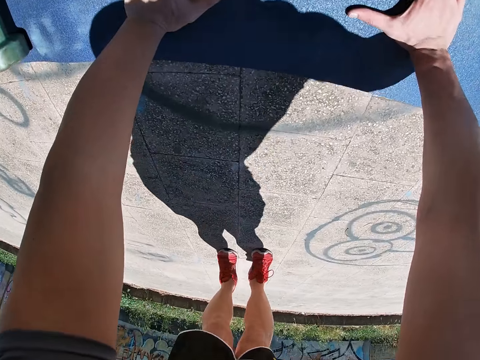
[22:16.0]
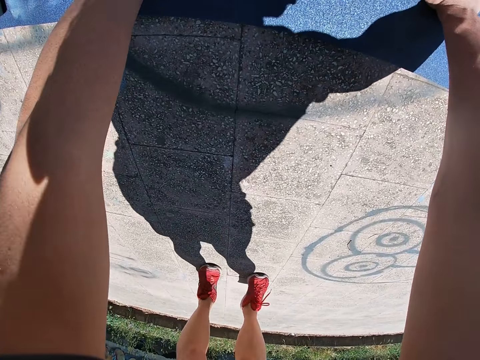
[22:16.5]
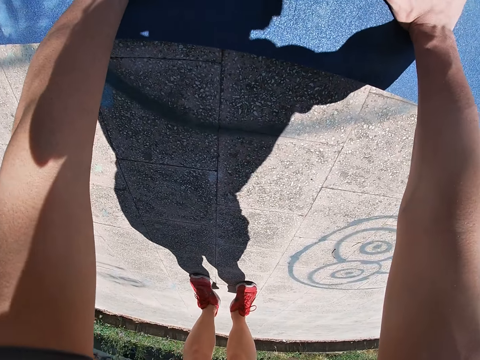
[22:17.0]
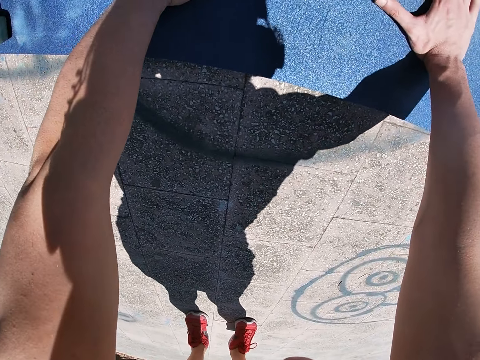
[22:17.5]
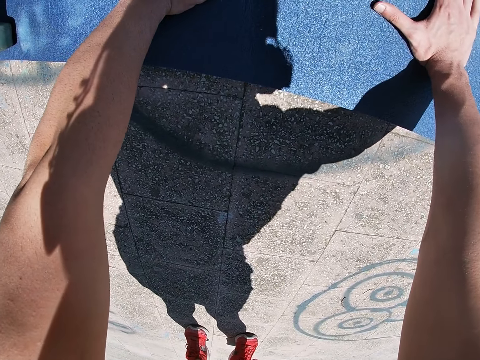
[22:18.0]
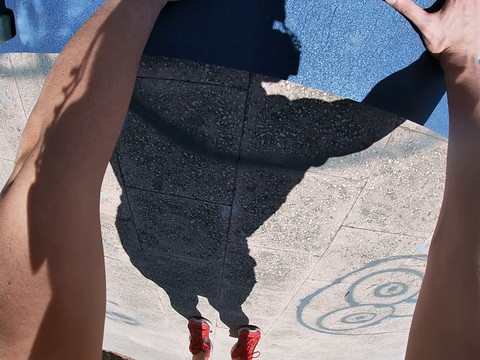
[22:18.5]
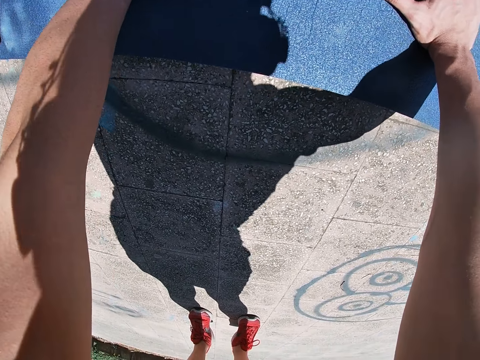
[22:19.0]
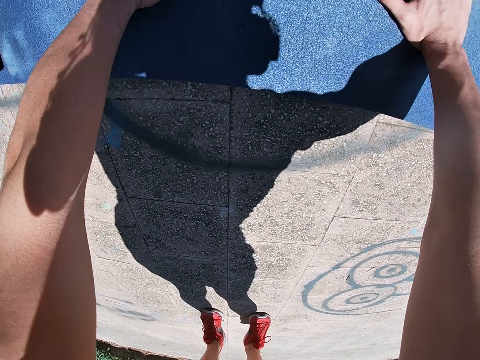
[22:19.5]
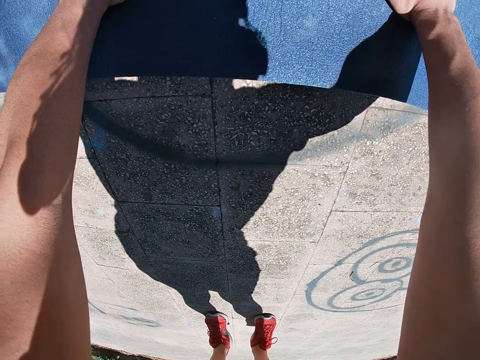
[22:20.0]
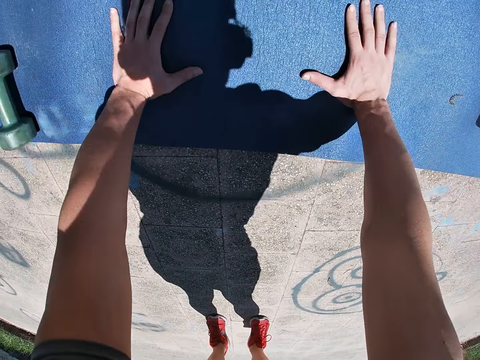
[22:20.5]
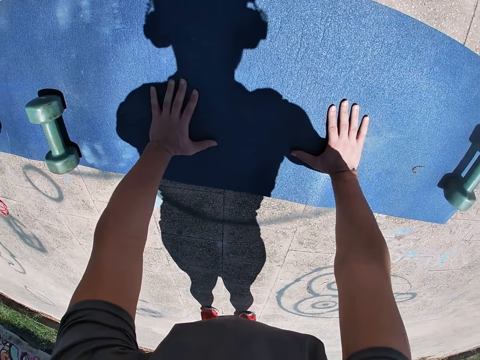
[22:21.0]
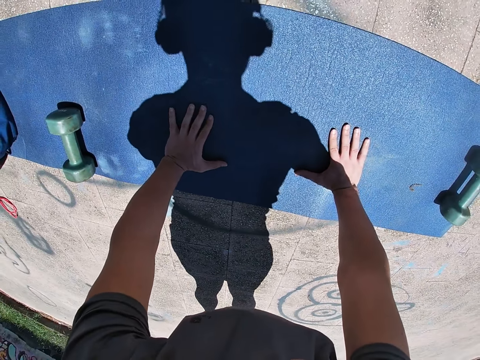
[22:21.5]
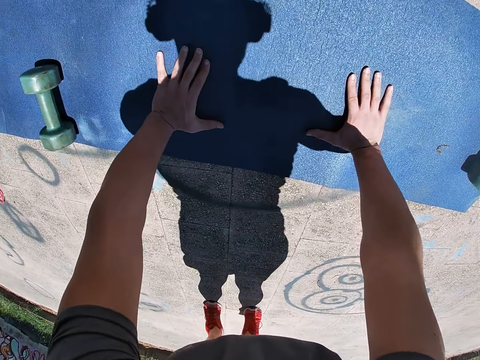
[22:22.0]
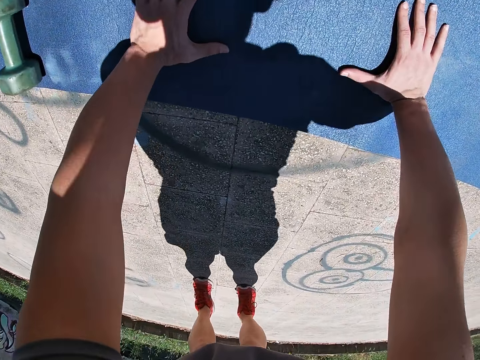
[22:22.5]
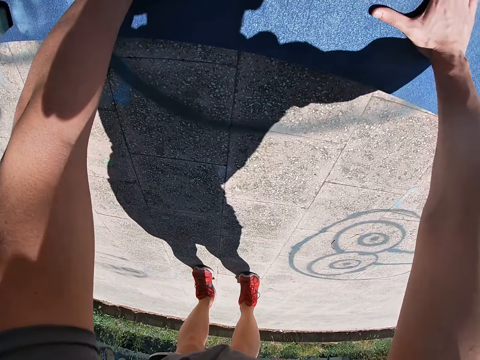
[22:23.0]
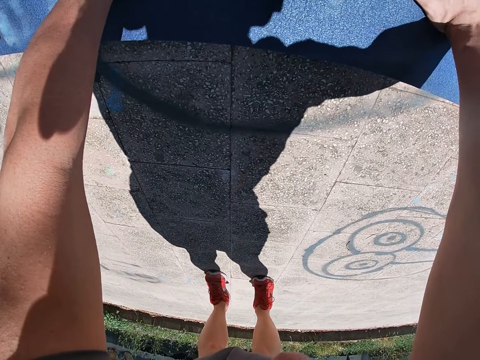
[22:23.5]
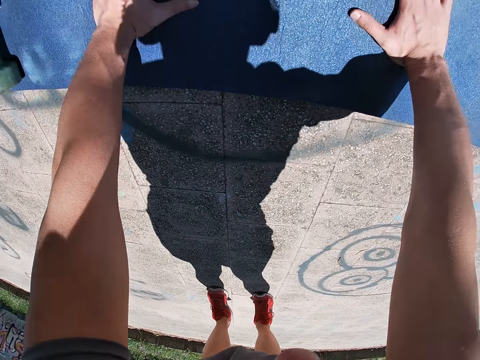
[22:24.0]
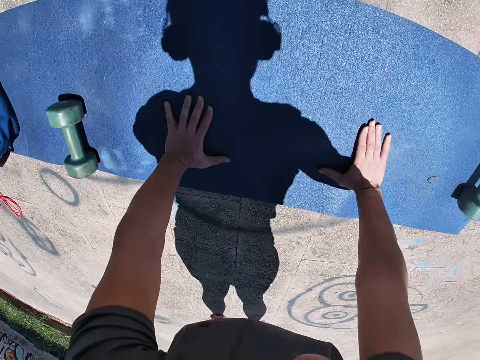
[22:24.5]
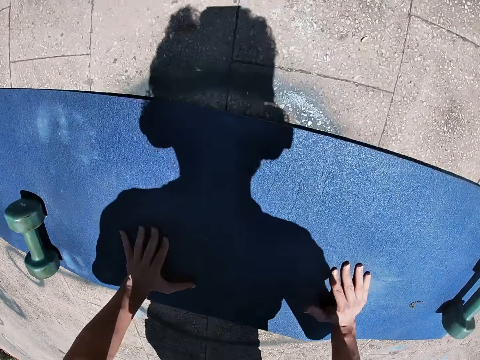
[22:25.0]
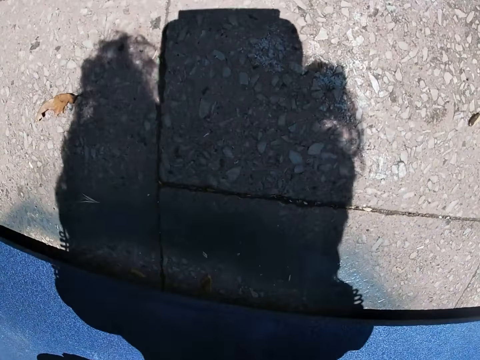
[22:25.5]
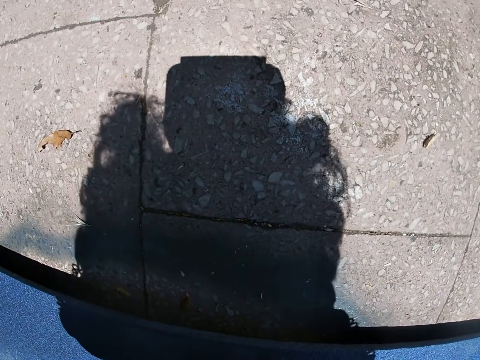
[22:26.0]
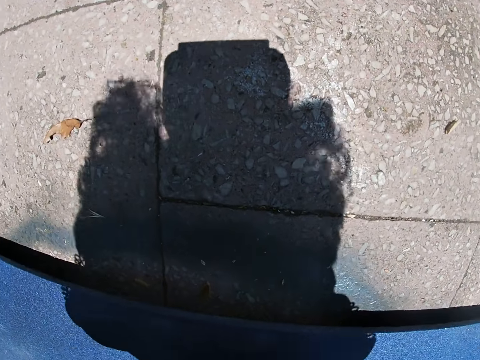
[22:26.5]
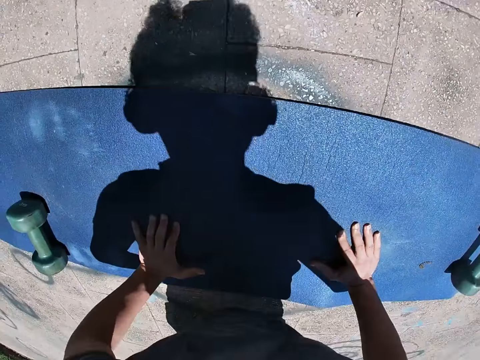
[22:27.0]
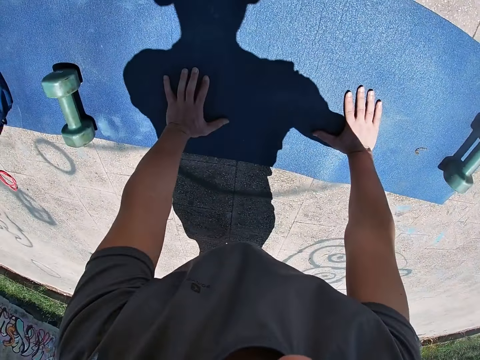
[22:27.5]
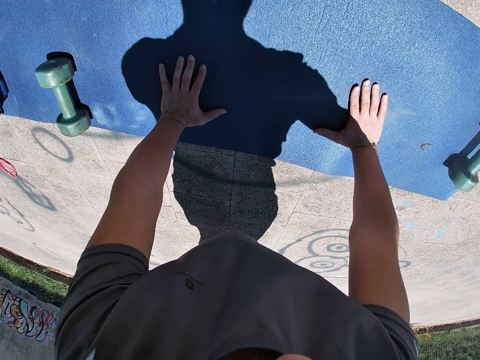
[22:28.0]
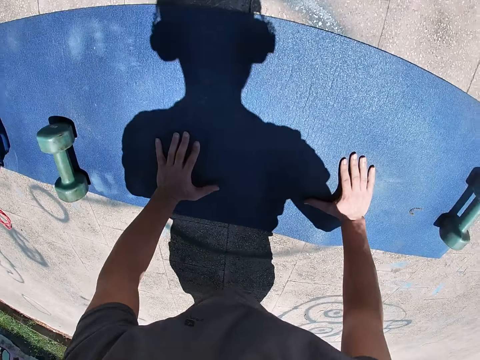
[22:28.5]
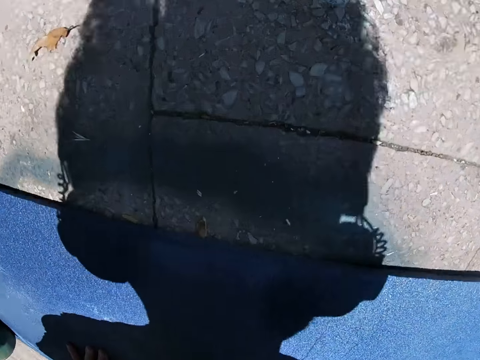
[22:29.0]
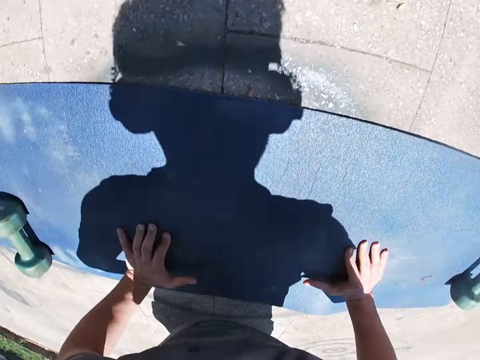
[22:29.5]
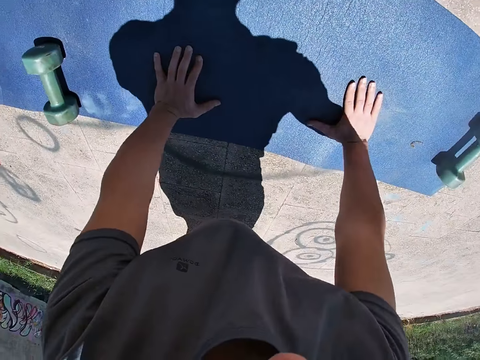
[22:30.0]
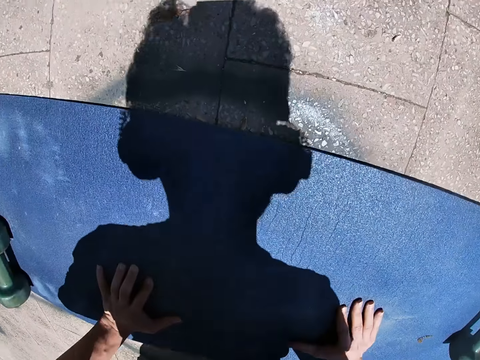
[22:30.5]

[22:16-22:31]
The camera wearer places his hands on the mat. He does pushups on the mat. He does some push ups.

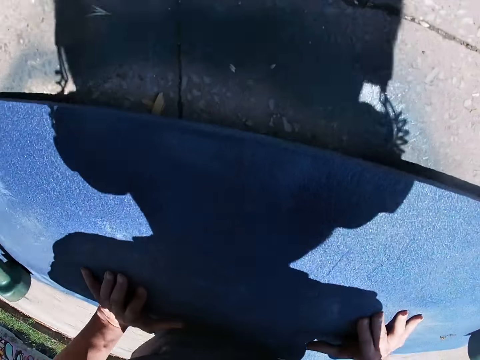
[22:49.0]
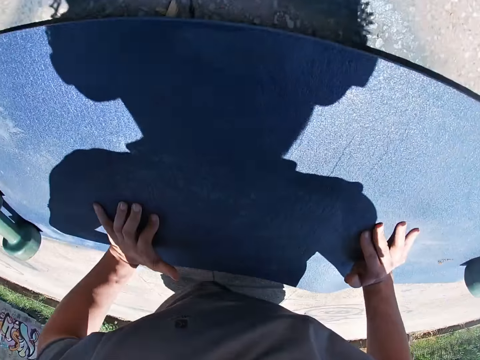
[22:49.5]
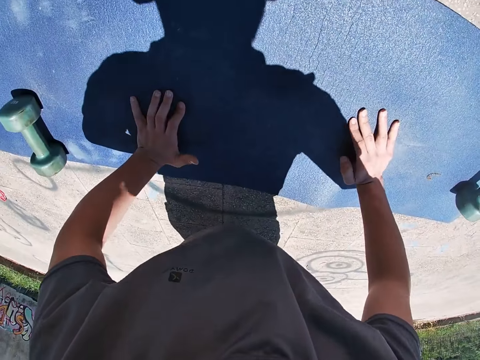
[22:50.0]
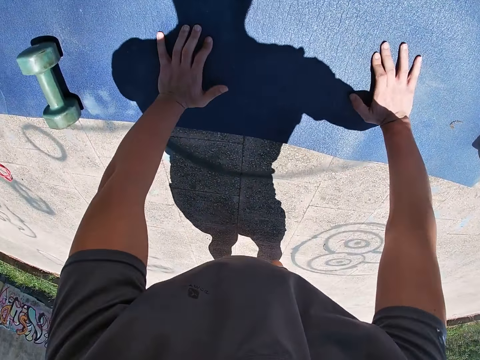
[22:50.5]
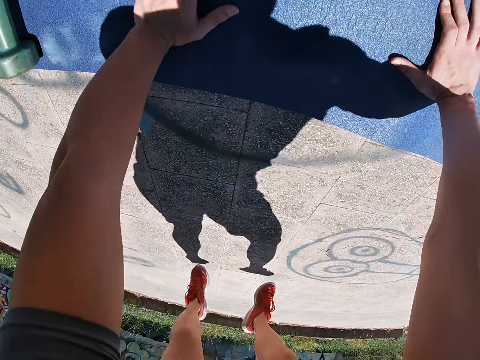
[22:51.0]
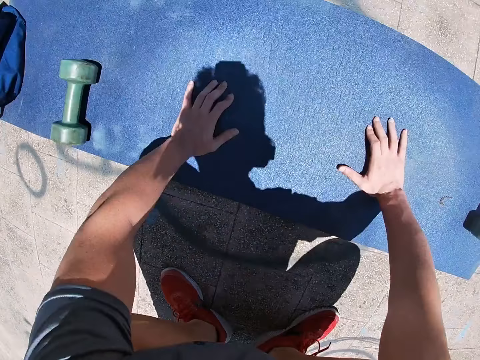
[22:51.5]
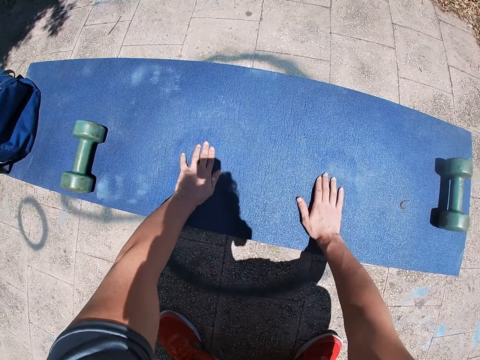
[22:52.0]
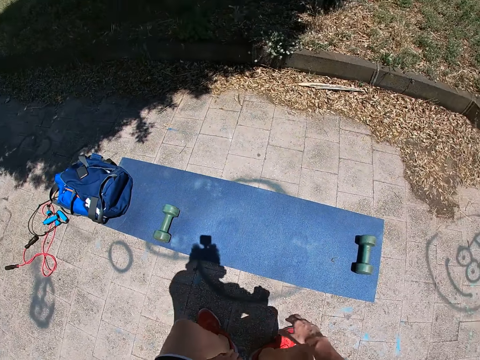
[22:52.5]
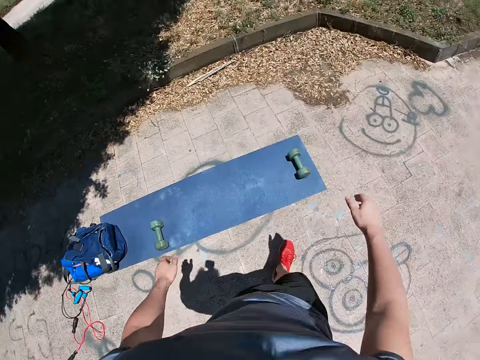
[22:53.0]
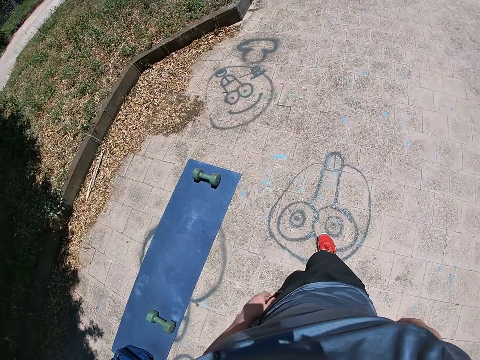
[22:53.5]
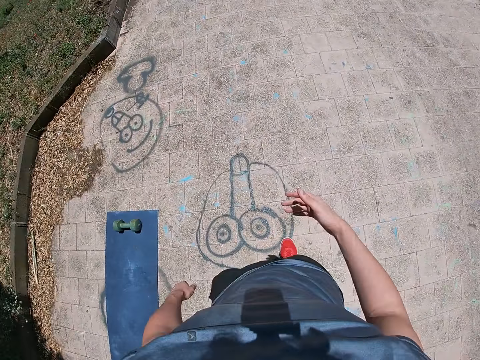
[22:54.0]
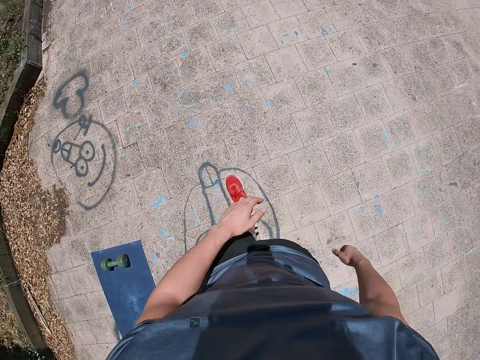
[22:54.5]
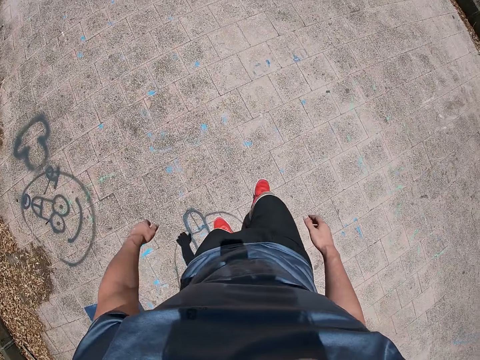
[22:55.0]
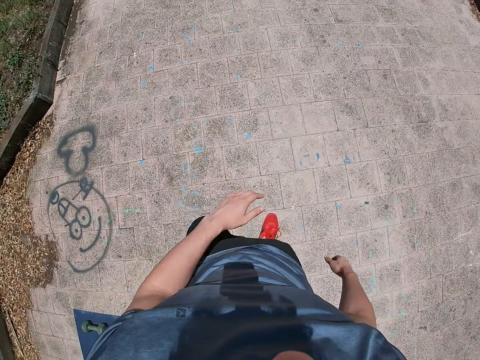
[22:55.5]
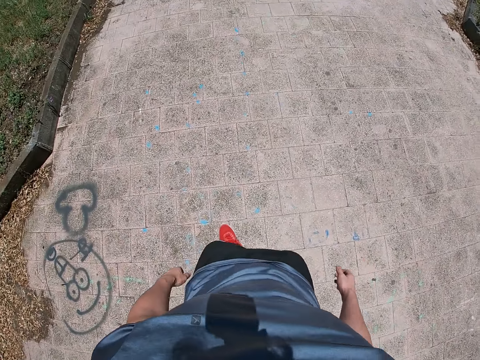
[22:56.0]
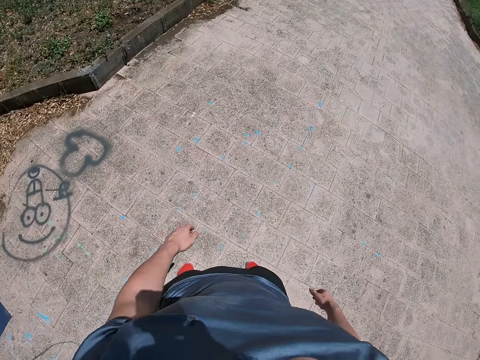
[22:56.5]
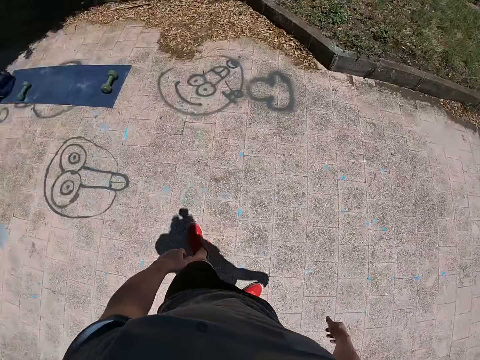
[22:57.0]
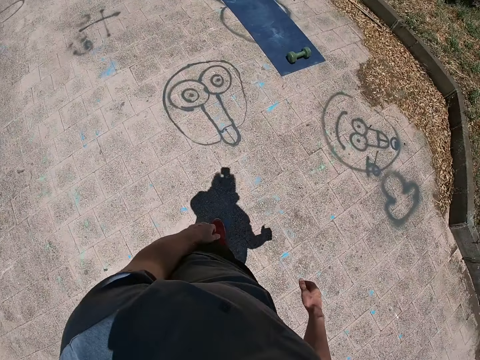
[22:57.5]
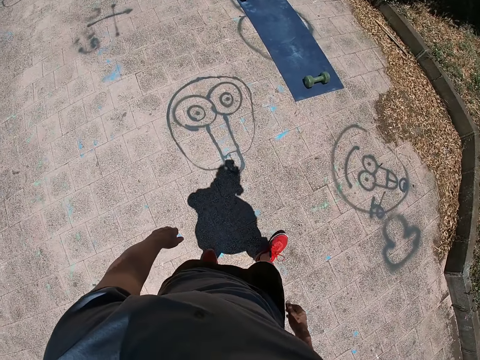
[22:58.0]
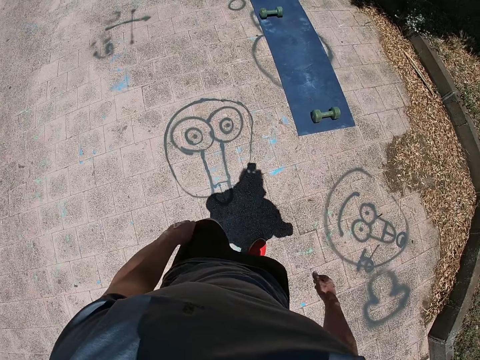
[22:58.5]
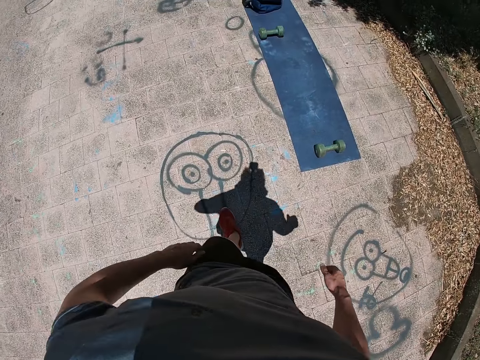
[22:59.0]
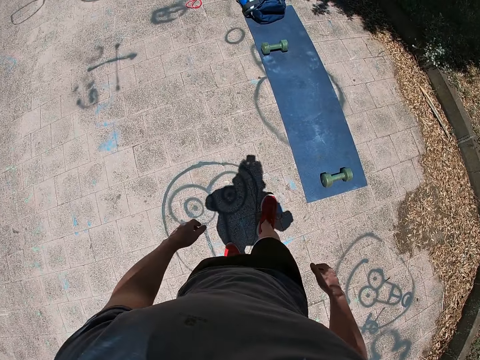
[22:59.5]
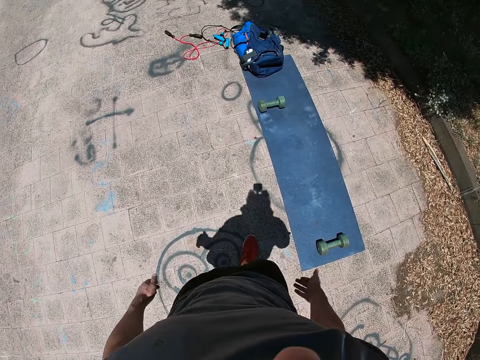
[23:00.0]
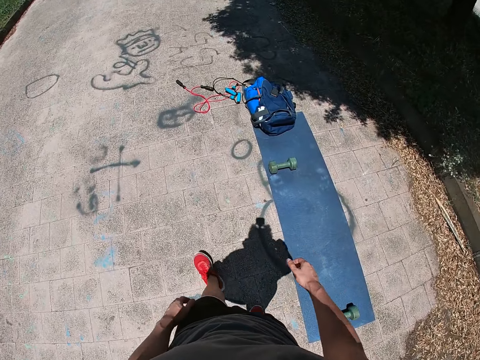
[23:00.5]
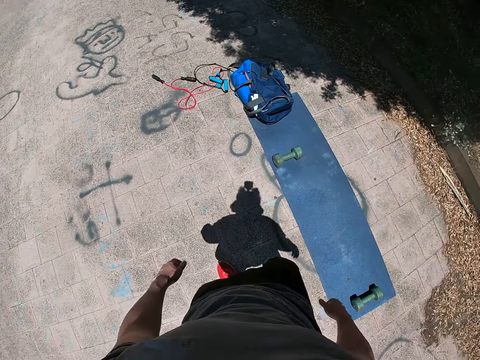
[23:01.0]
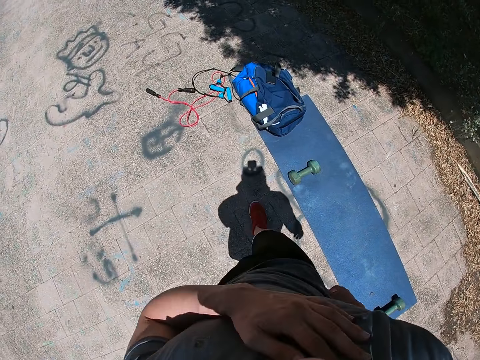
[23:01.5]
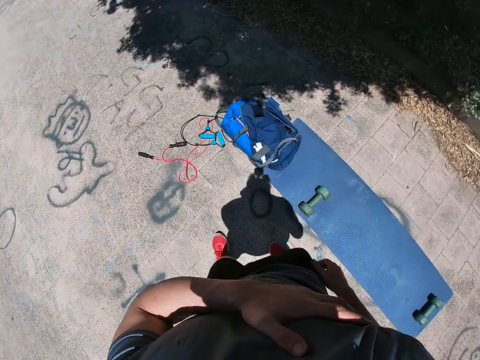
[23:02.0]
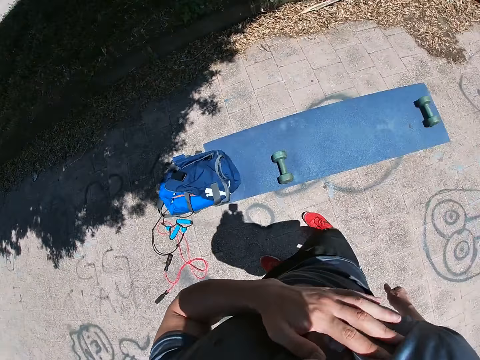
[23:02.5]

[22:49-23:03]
The camera wearer stops working out on the mat. They walk around. They stand up.
